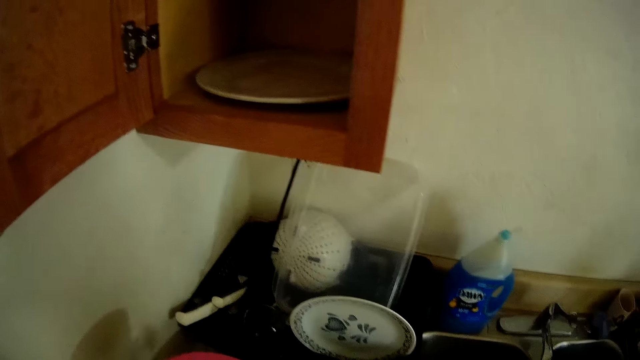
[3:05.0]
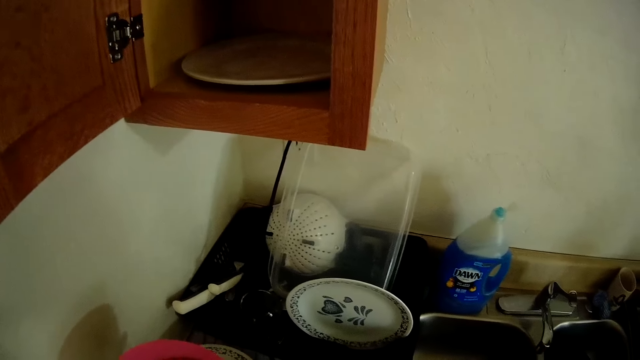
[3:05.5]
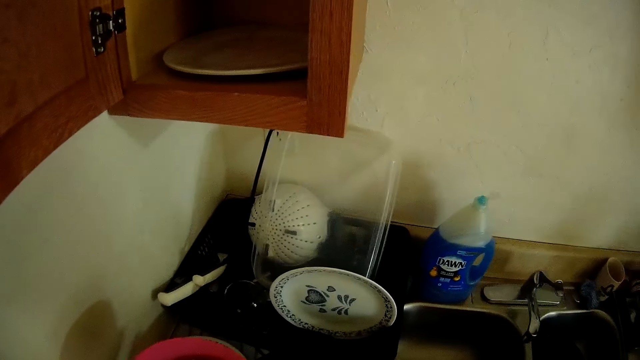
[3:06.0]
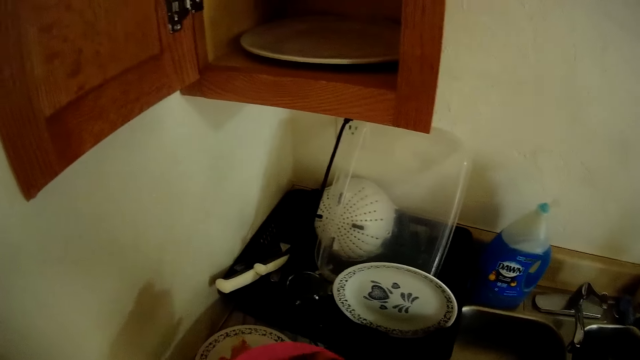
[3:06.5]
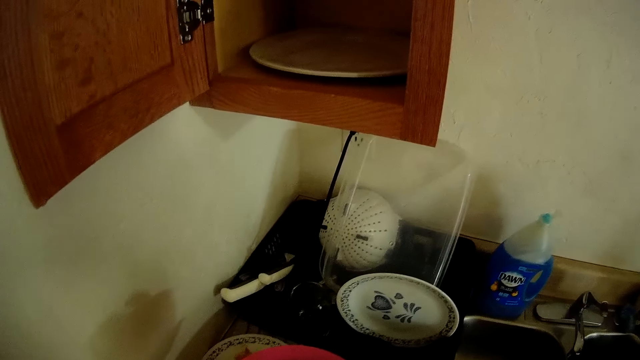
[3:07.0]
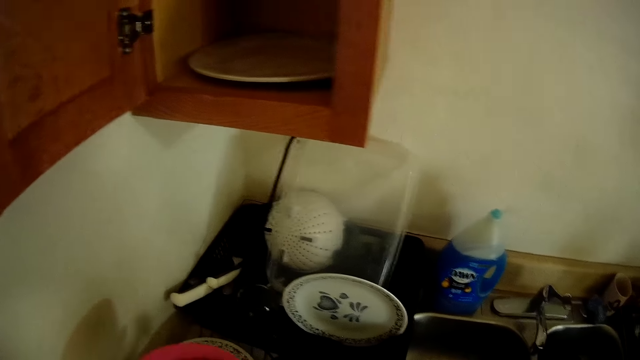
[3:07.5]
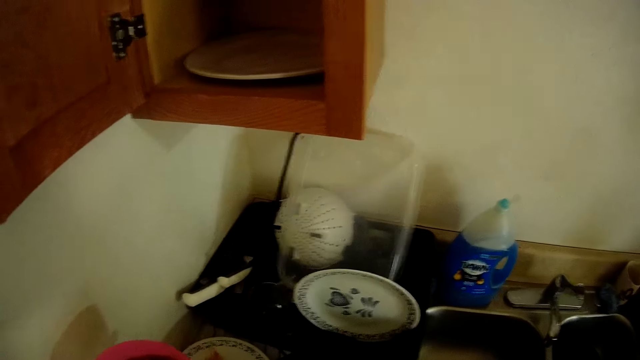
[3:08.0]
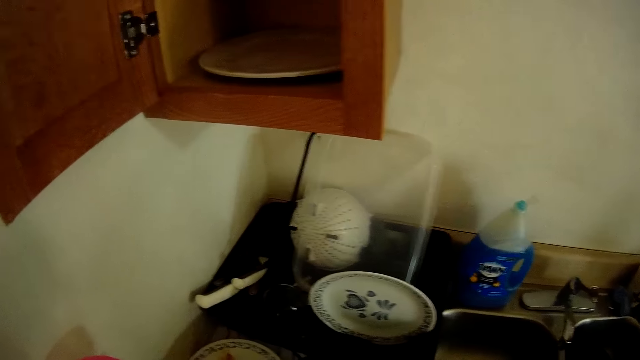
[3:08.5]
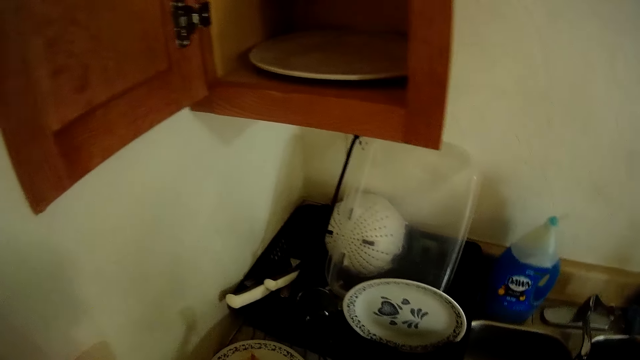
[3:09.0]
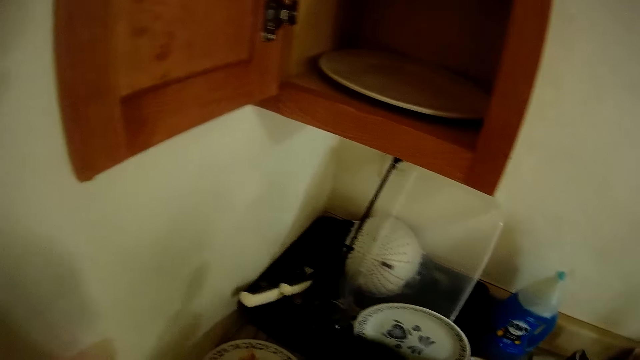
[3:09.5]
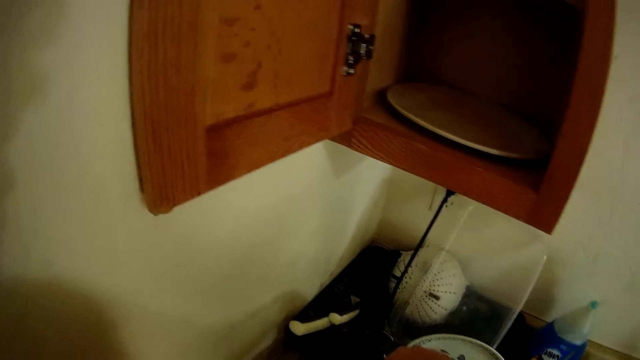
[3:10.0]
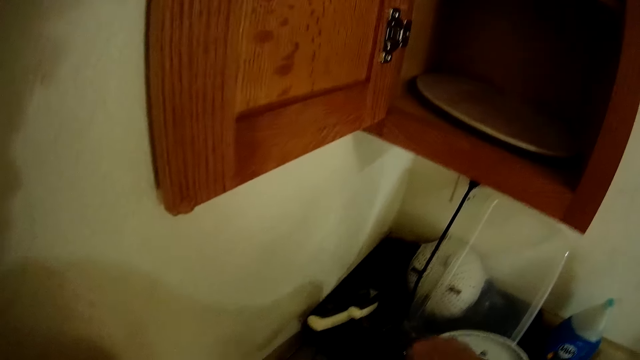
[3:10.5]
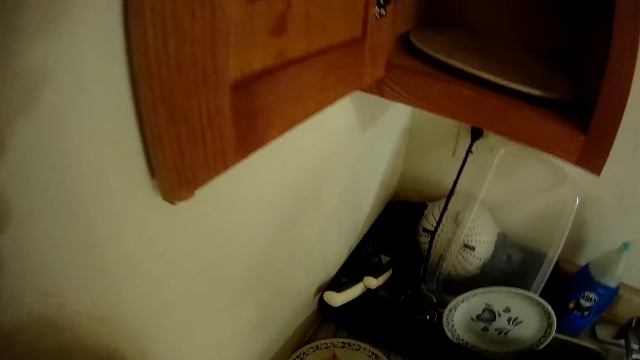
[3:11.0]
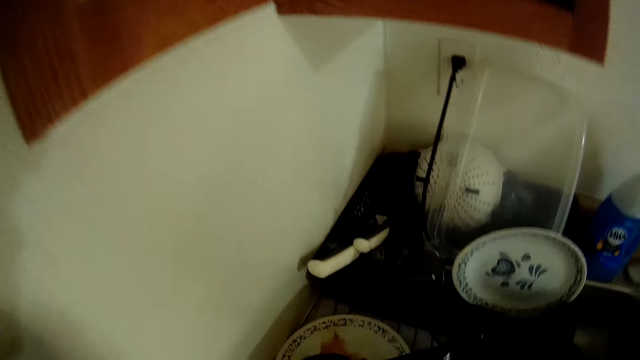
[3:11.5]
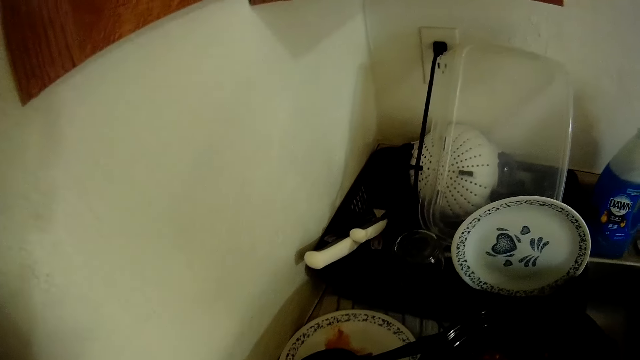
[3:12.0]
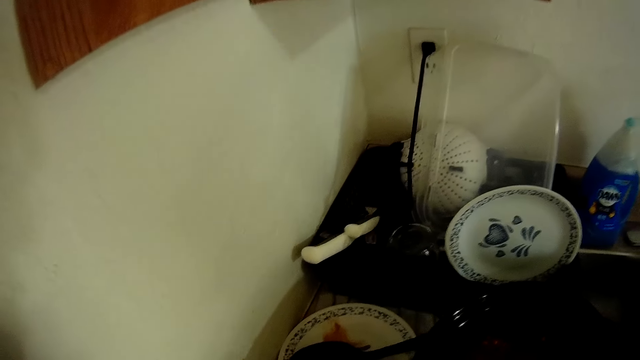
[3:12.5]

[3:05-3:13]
The camera wearer places the serving spoon on the plate.

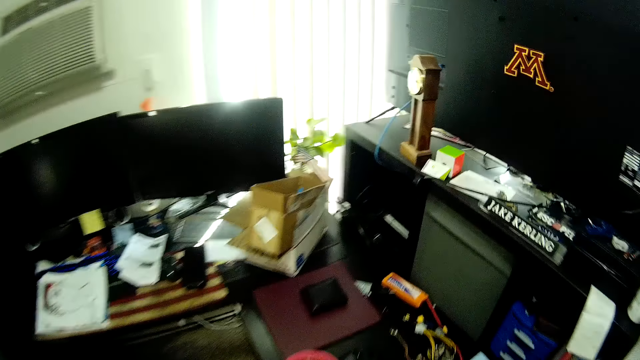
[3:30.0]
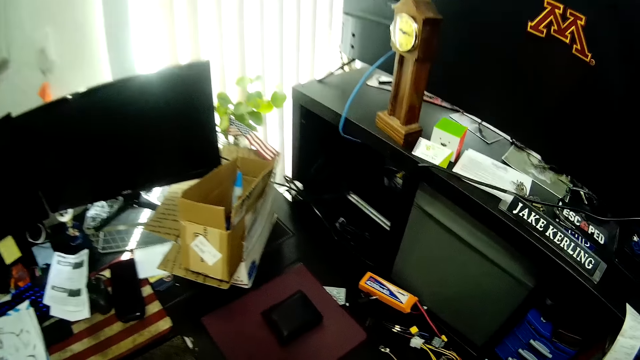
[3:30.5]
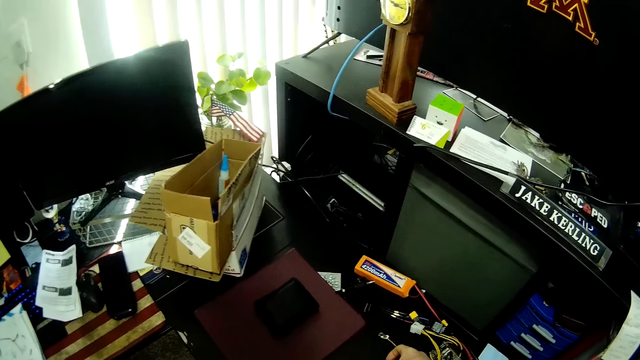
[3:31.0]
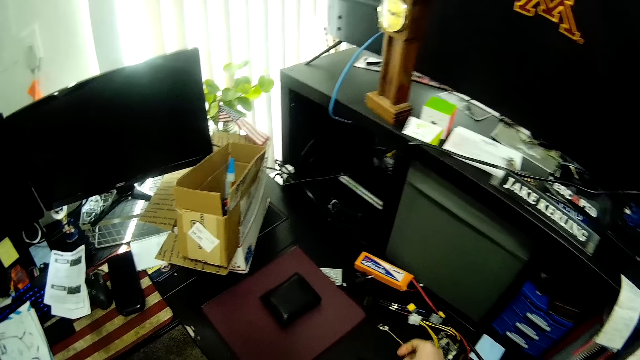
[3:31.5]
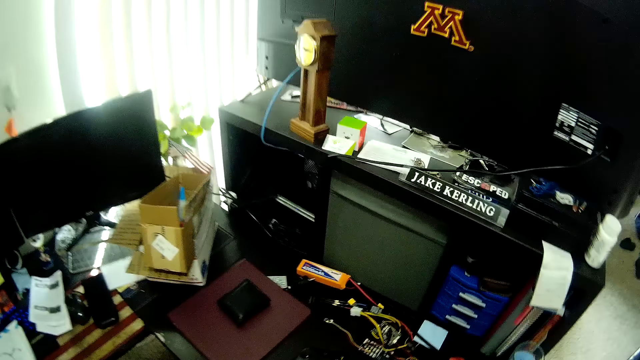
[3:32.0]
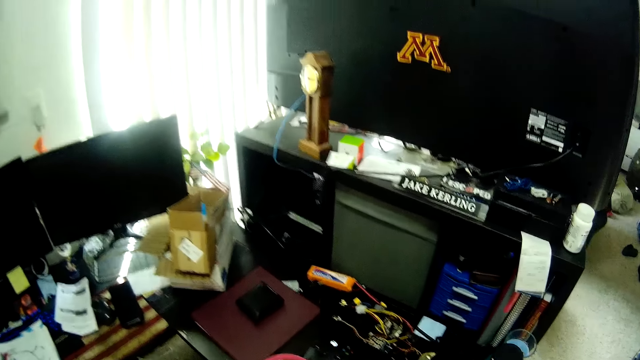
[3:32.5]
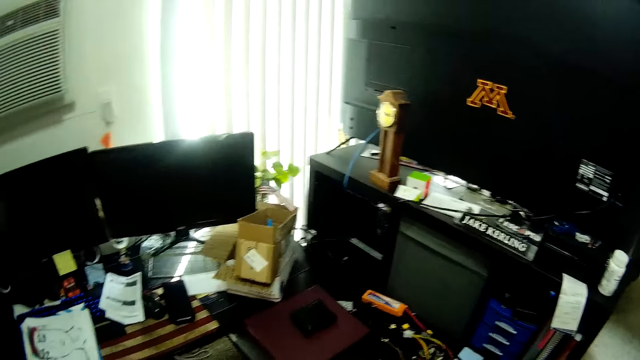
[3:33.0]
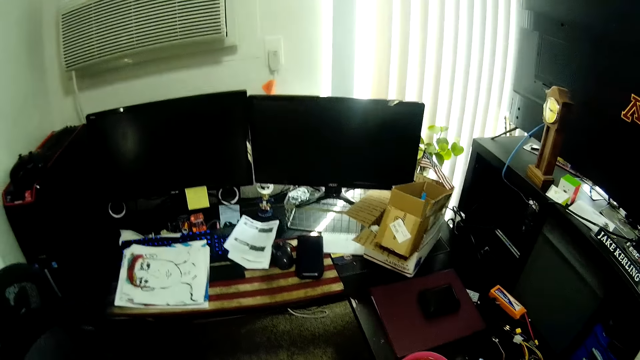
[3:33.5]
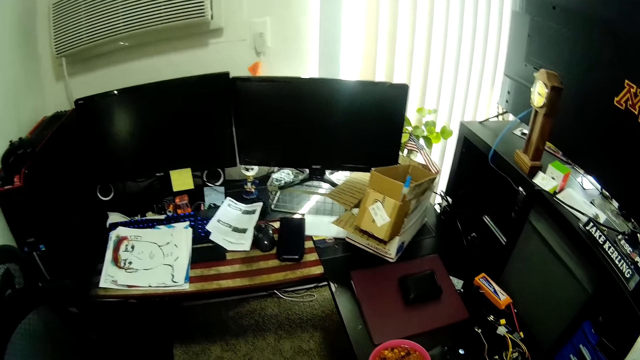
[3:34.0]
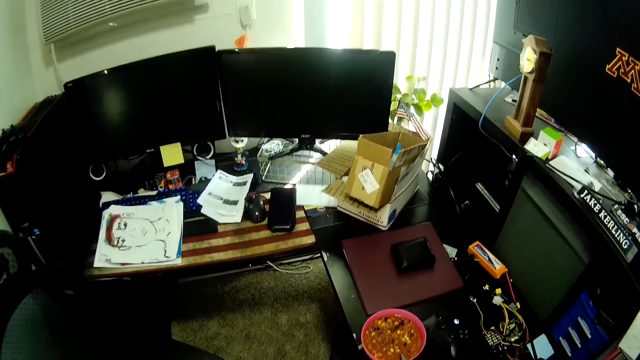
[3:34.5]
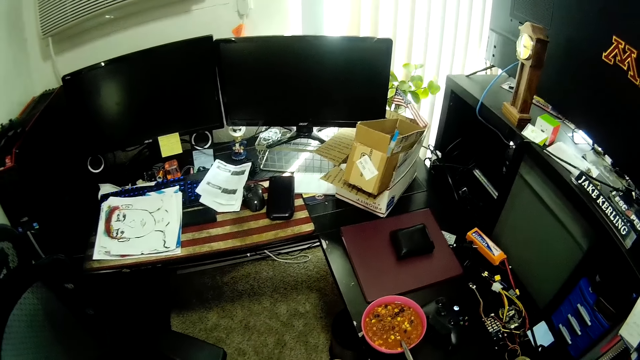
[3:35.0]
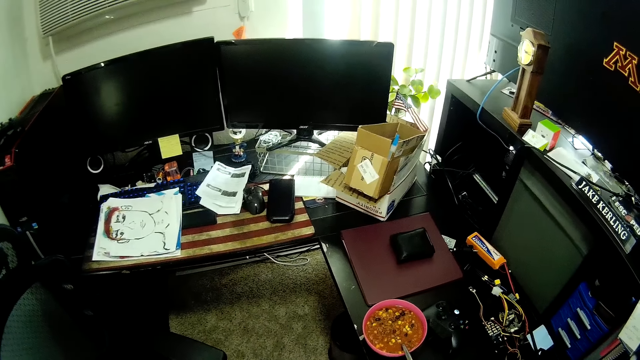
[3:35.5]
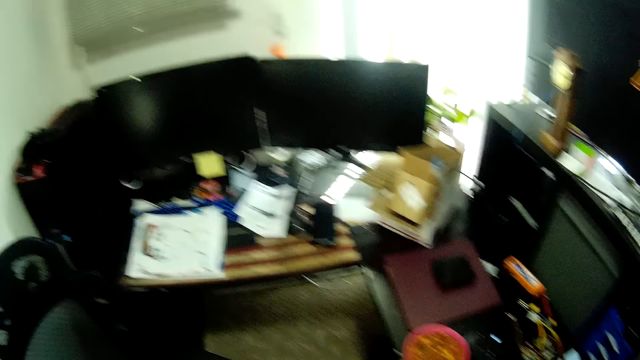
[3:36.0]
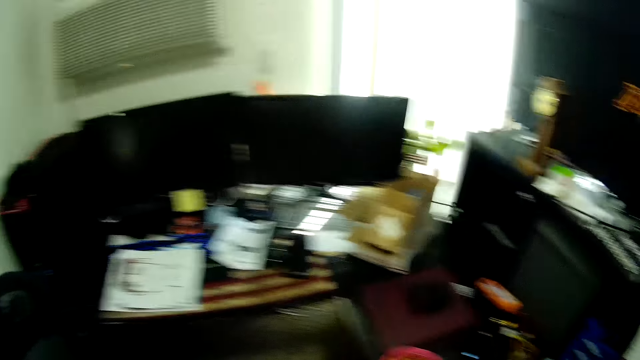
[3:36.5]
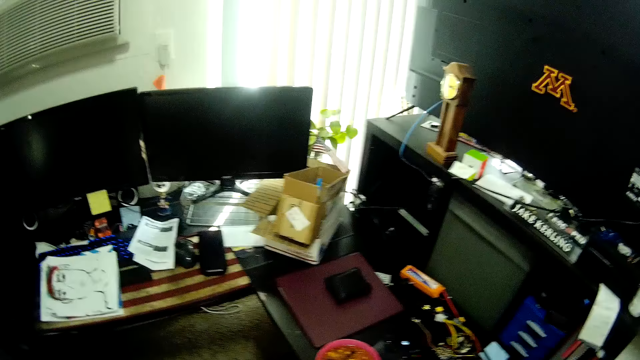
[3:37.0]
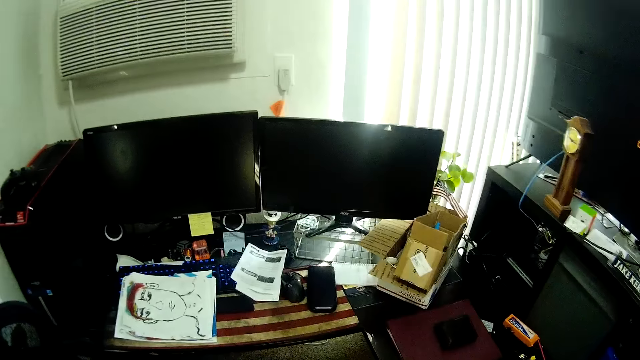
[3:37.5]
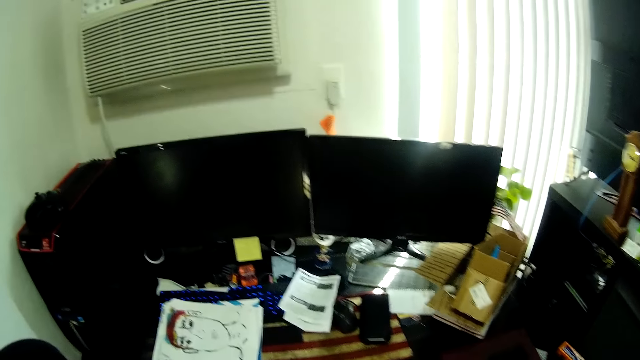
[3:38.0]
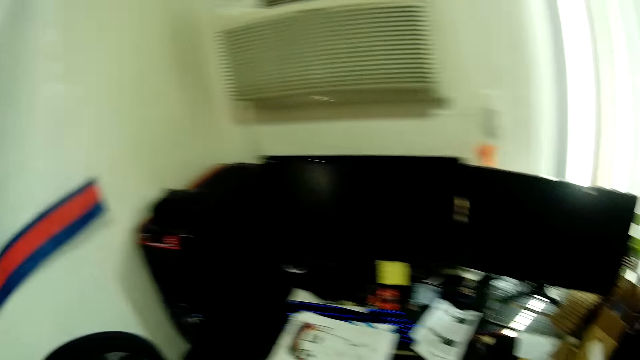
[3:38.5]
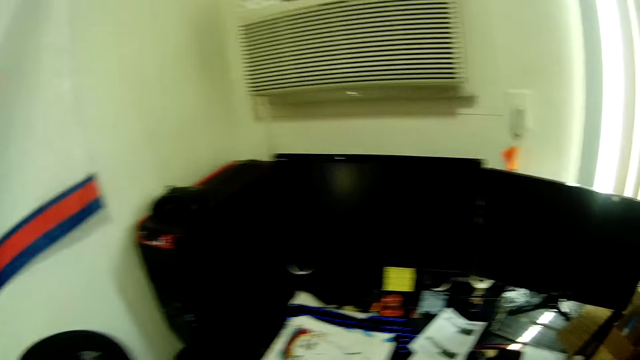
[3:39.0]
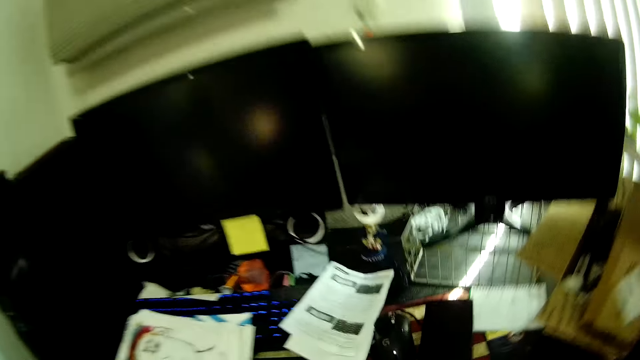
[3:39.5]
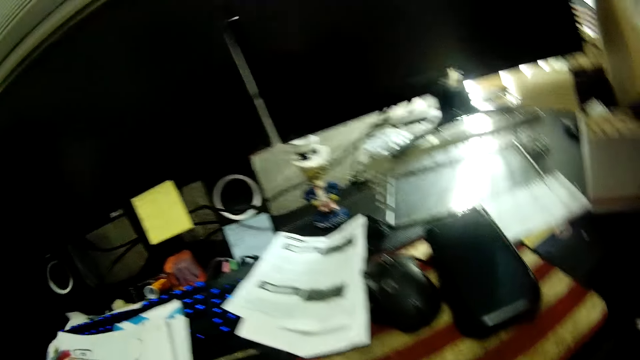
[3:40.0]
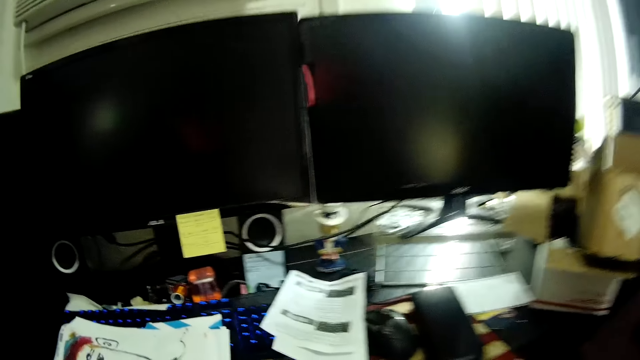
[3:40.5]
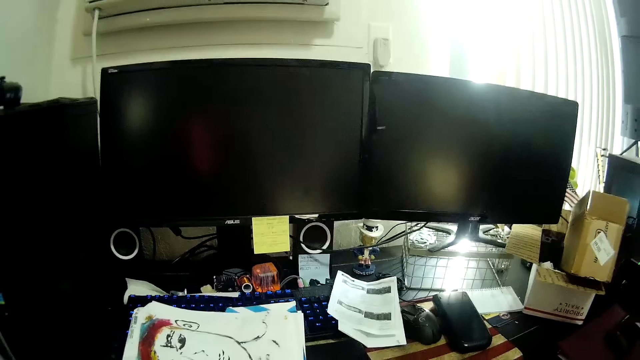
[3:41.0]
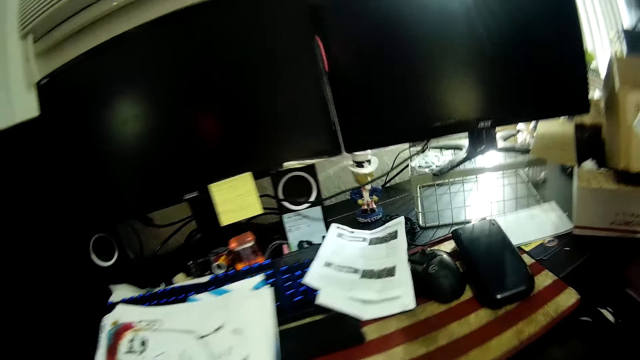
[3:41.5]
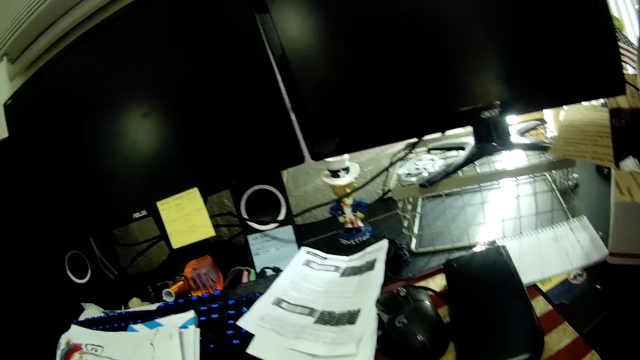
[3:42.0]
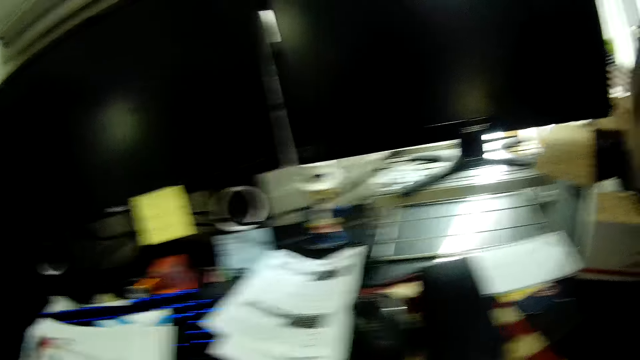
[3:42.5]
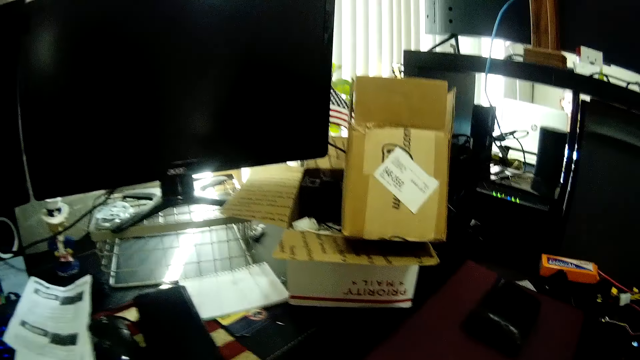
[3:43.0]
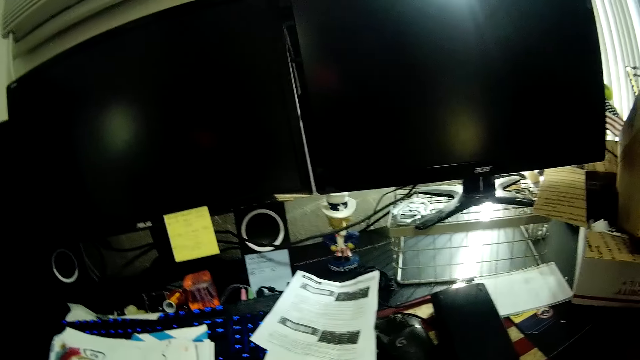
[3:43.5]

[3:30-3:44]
The camera wearer touches a game pad with his right hand. He turns on the game controller. He looks around.
